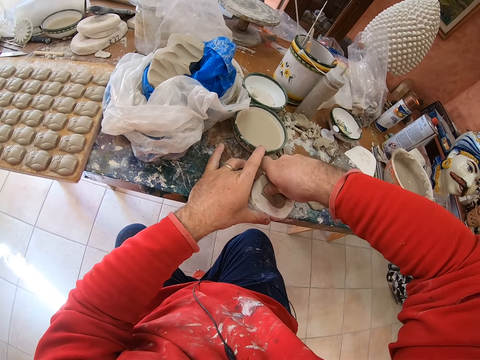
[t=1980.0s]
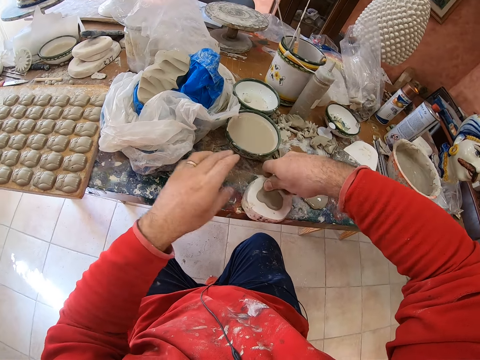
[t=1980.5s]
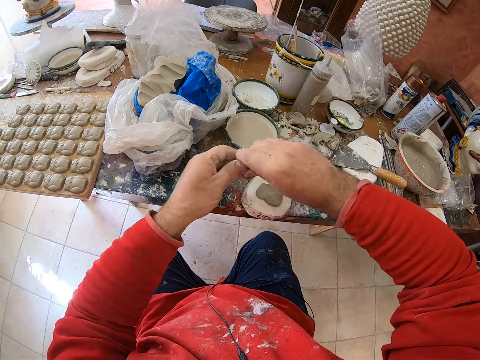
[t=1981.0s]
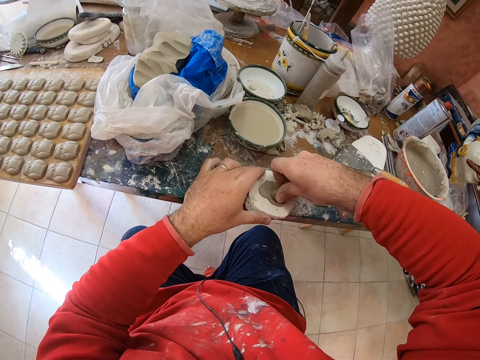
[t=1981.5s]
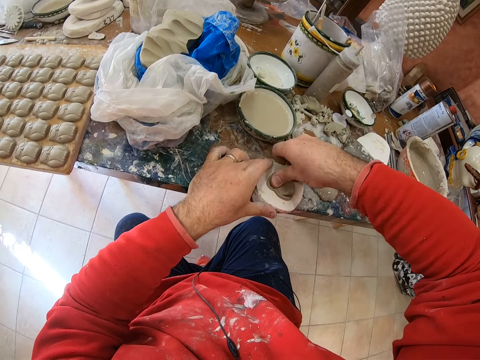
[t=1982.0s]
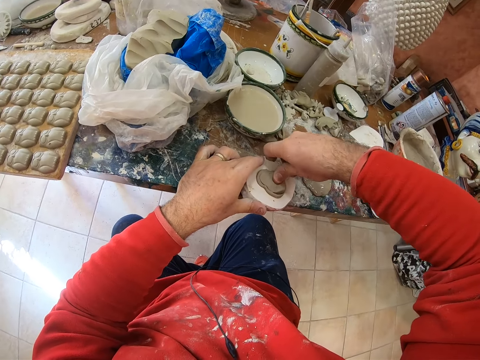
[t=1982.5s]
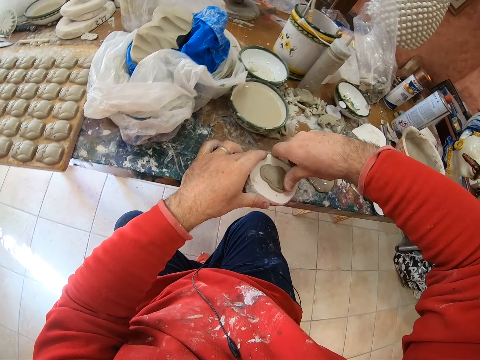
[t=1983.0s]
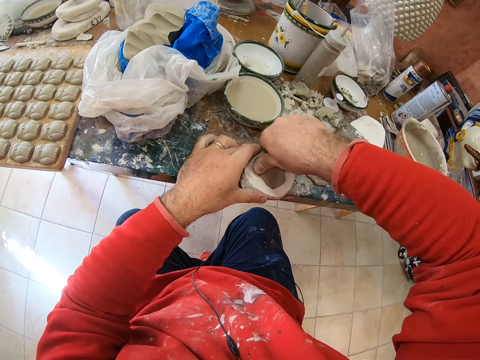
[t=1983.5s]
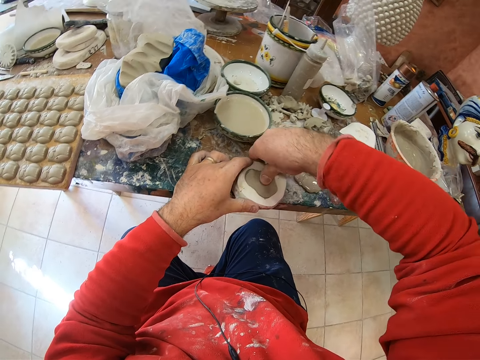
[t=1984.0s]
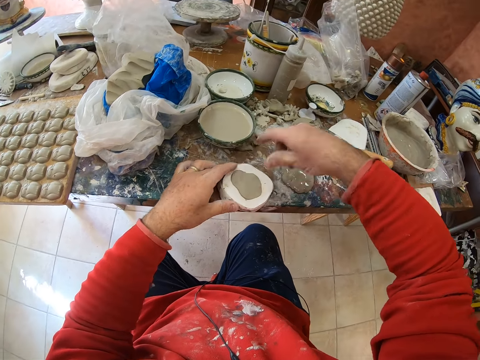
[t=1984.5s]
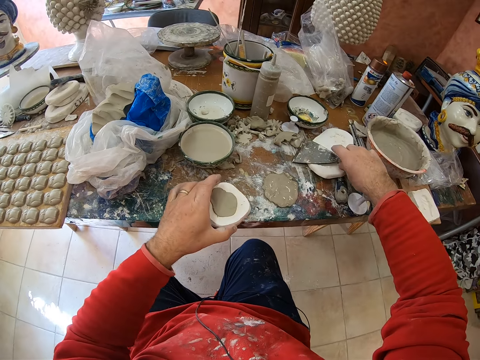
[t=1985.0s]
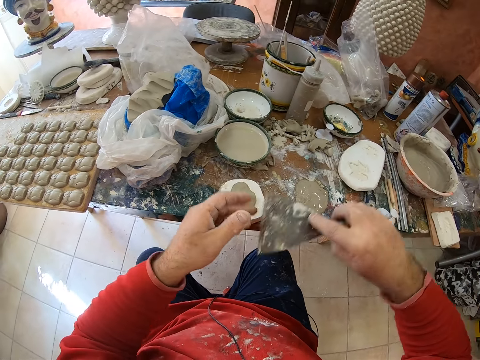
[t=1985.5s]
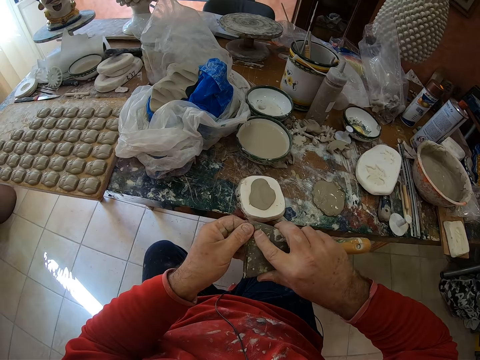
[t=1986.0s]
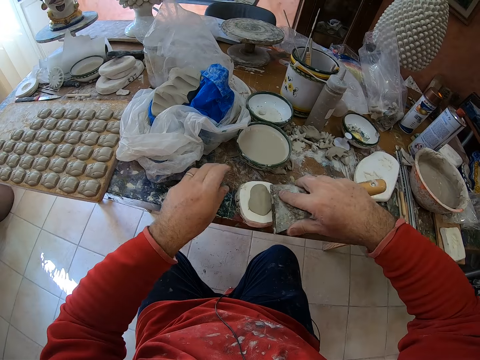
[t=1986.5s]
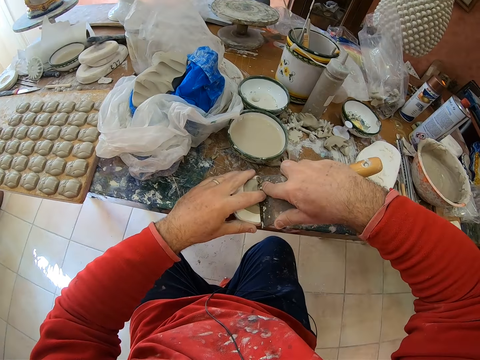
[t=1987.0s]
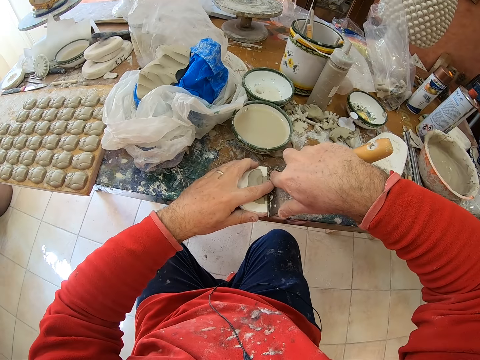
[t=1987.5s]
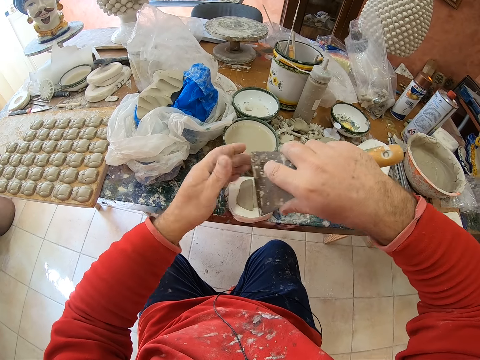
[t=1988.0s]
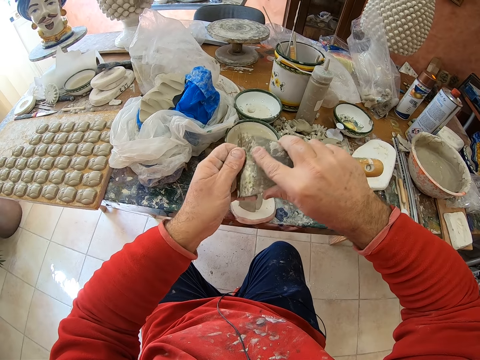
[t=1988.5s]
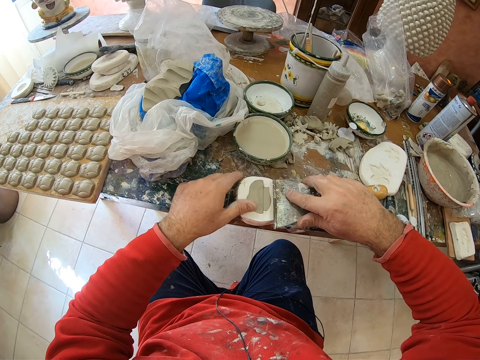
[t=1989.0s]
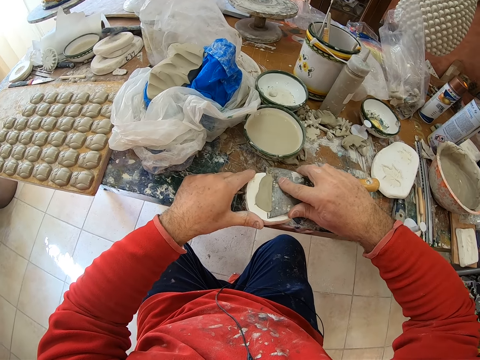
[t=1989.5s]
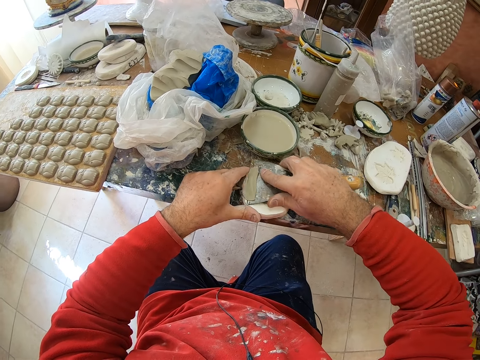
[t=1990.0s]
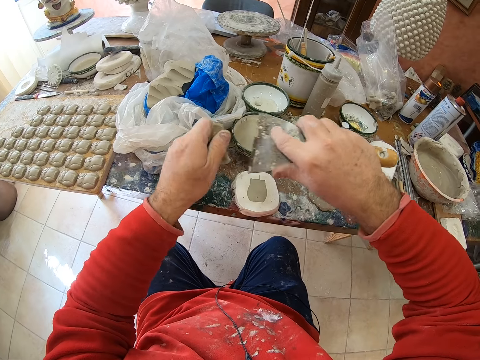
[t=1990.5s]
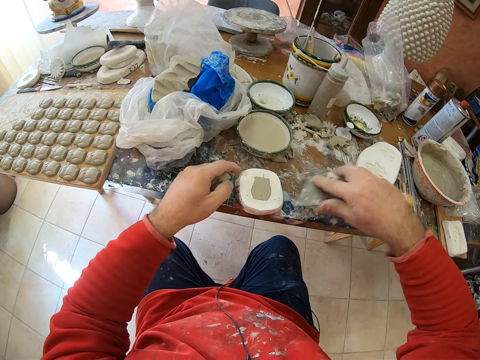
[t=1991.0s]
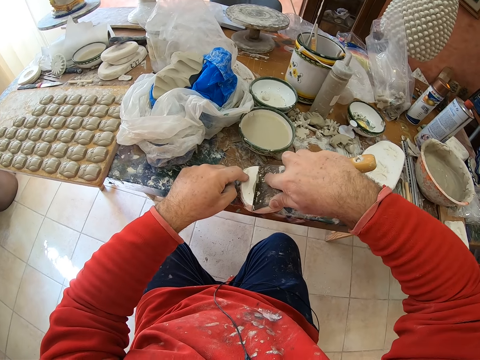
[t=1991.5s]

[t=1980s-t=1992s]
The camera wearer picks up the extra mud on the table. They fit the mud in a molding tool. They pick up a scraper. They wipe the scraper. They cut the excess mud on the molding tool shaper with the scraper.

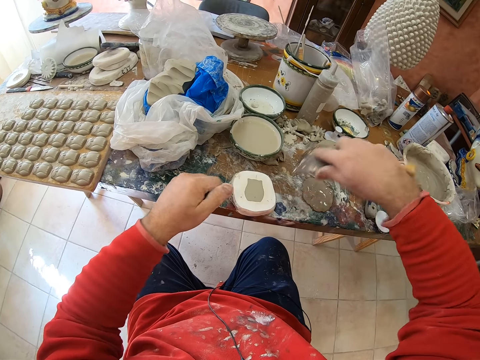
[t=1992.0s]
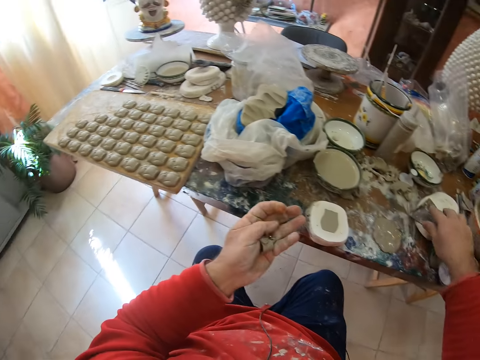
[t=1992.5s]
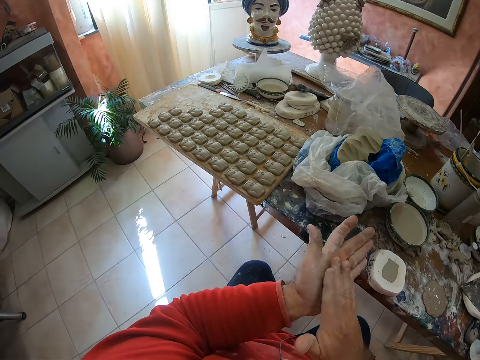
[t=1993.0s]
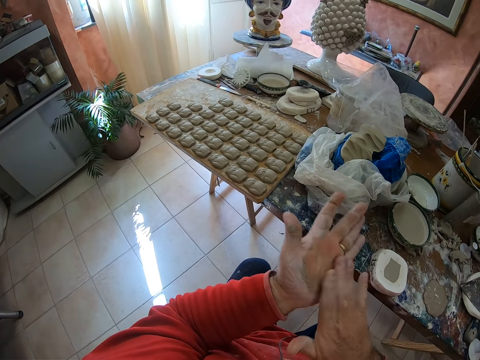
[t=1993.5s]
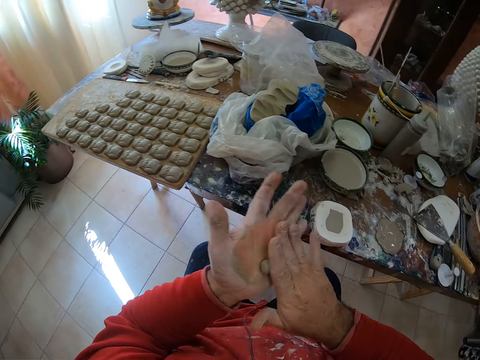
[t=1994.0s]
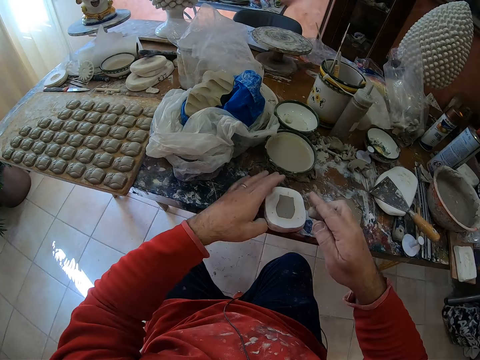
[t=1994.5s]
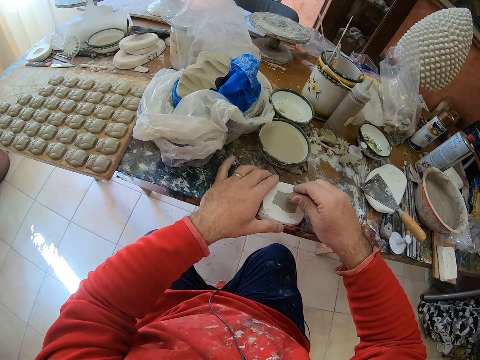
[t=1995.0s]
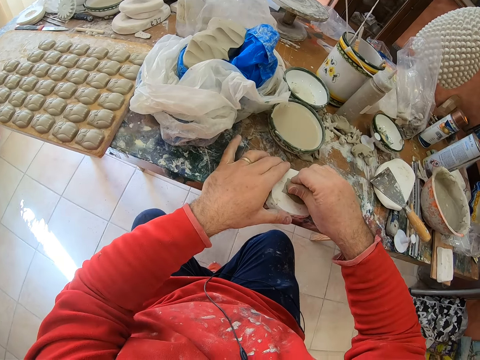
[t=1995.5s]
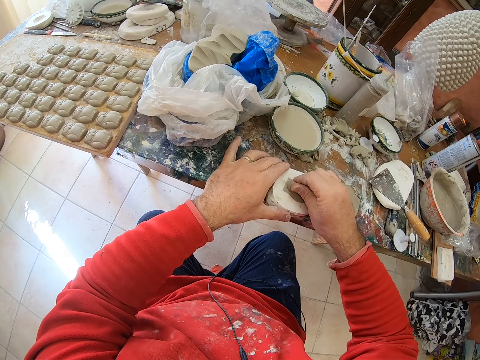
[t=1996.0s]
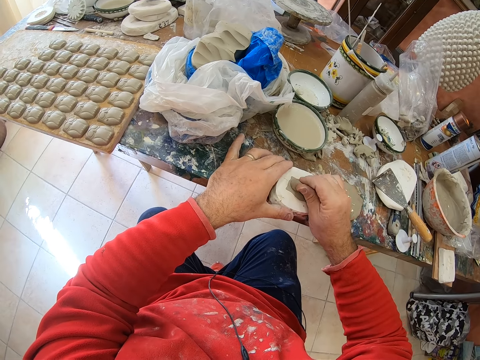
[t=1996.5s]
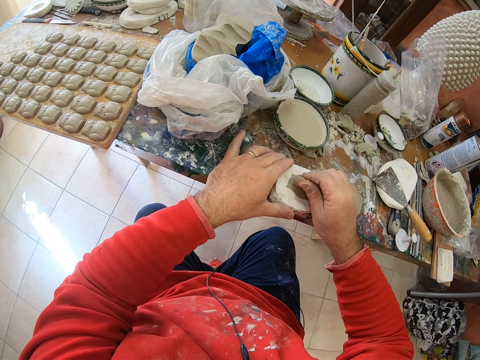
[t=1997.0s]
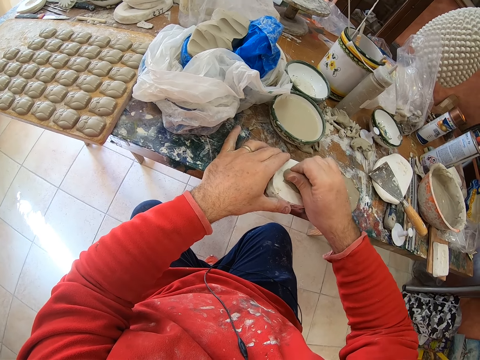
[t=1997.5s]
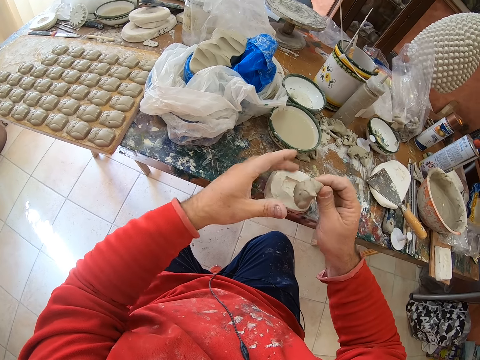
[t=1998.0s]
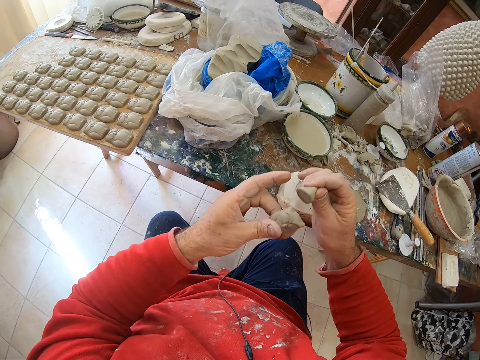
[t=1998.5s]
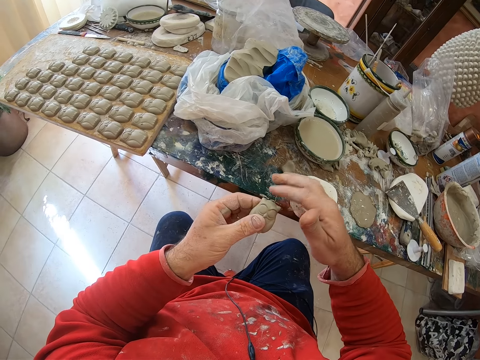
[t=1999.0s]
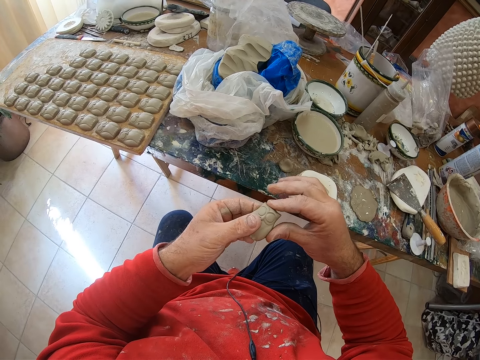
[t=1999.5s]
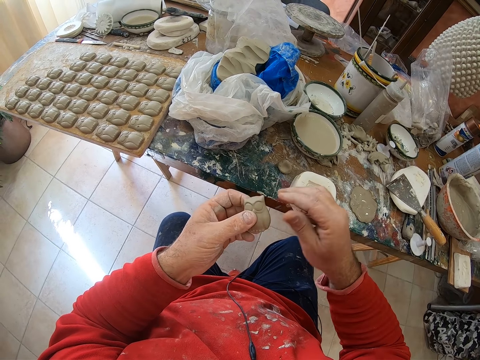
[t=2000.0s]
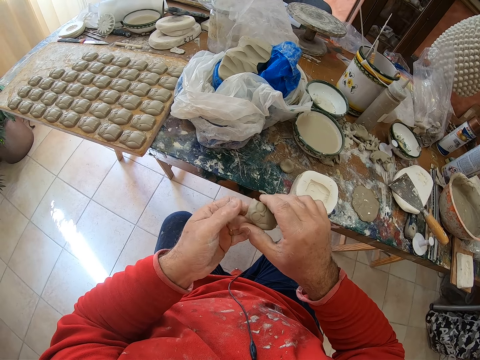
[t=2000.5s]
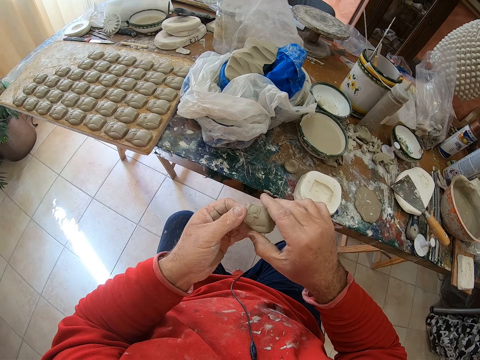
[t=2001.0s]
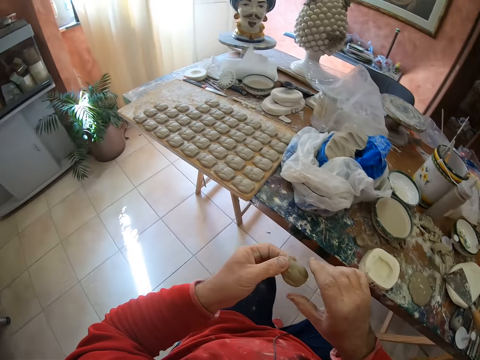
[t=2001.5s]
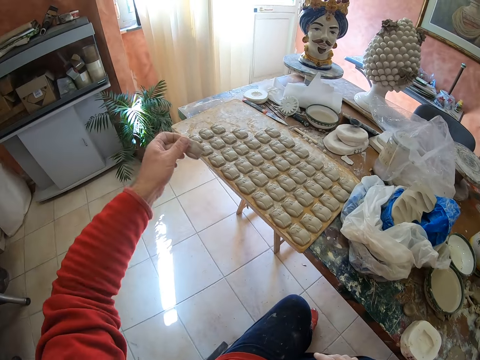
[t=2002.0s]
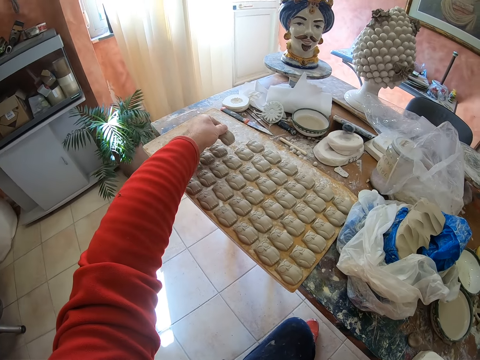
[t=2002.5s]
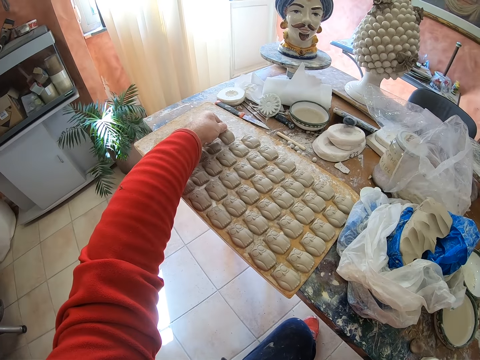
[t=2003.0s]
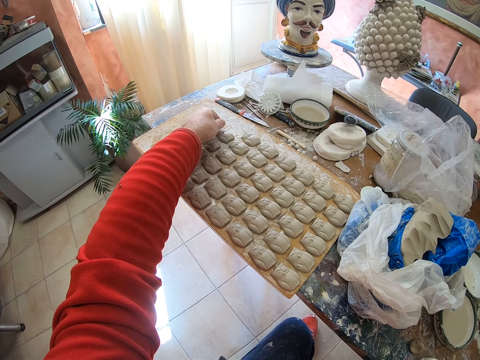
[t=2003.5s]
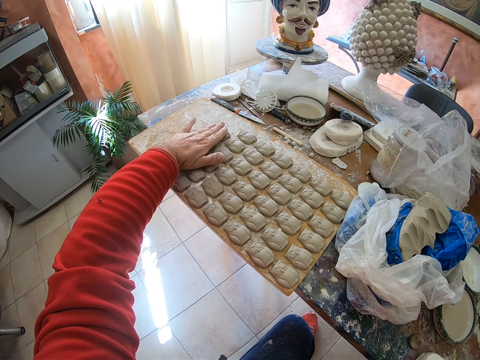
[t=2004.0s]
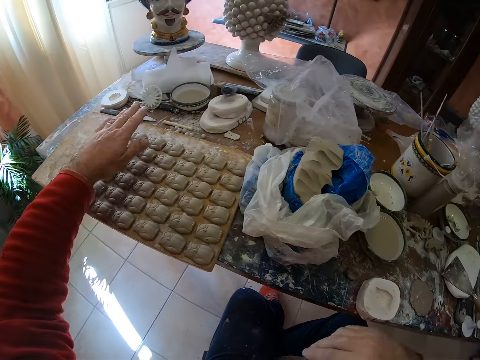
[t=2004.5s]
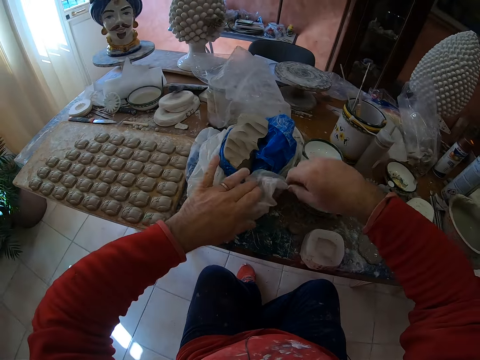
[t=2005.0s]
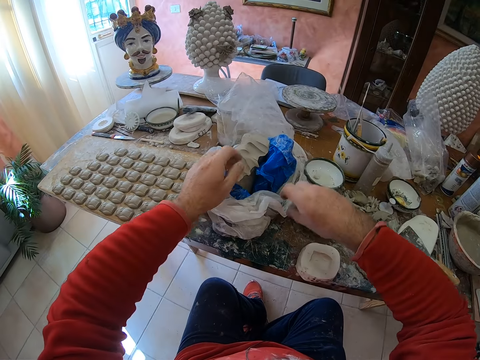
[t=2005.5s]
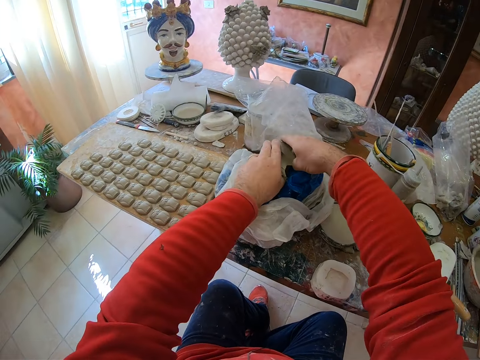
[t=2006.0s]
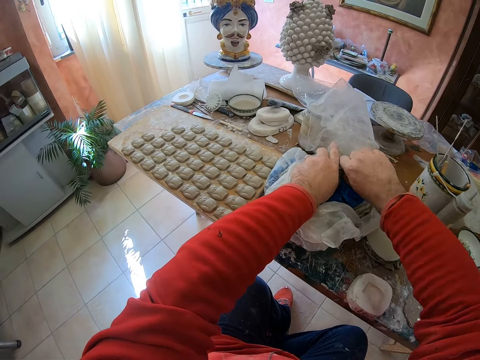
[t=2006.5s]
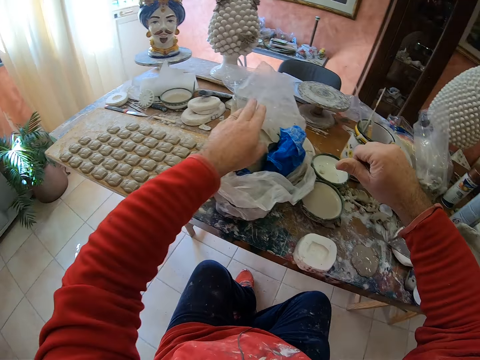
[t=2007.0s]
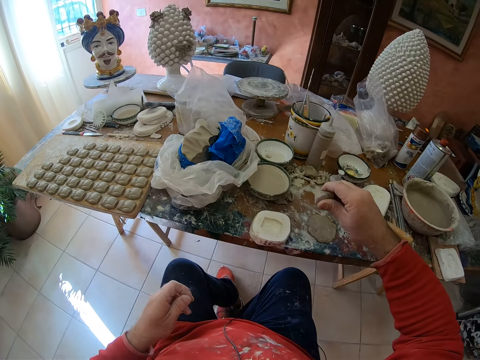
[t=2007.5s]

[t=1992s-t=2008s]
The camera wearer drops the scraper on the table. He rolls the clay mold in his hands. He presses the clay mold on a mold shaper. He pulls an owl shaped mold from the mold shaper. He drops the mud on the table. He smoothens the owl molding's edges in his hands. He drops the mold on a board on the table. He folds the mud paper on the table. He cuts the mud. He takes a pinch of clay mold from a paper bag.
